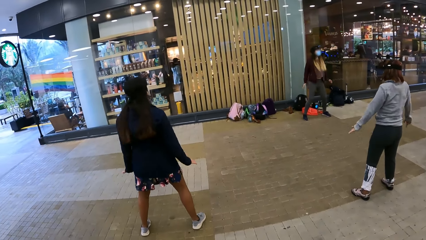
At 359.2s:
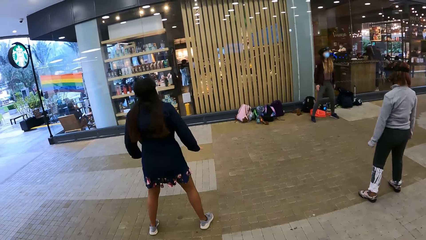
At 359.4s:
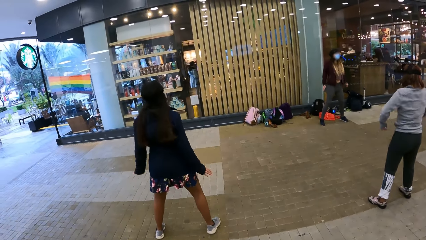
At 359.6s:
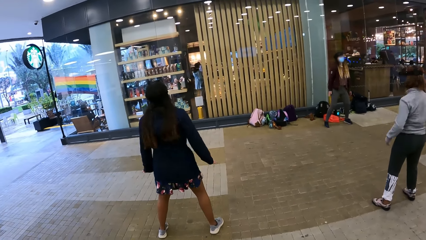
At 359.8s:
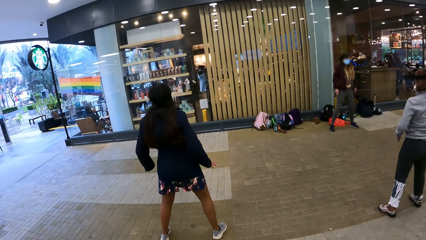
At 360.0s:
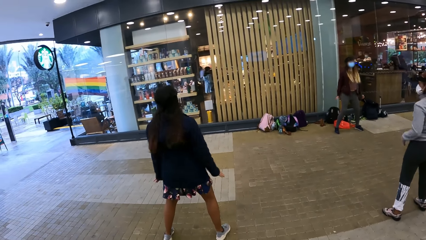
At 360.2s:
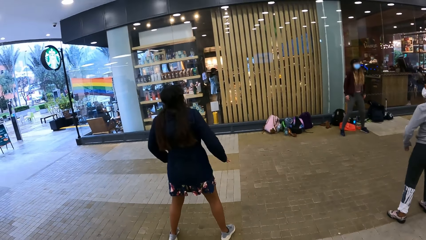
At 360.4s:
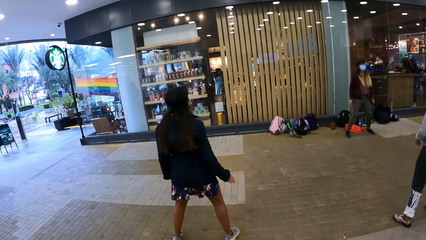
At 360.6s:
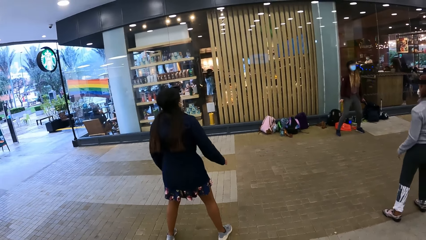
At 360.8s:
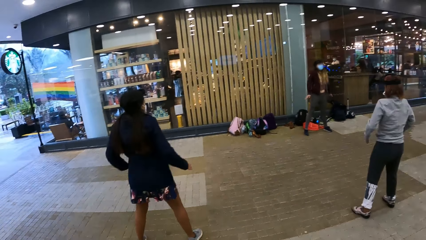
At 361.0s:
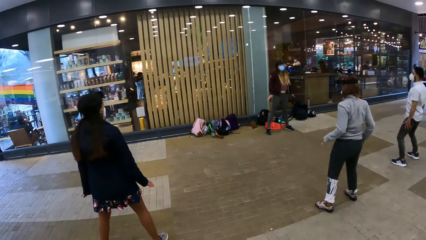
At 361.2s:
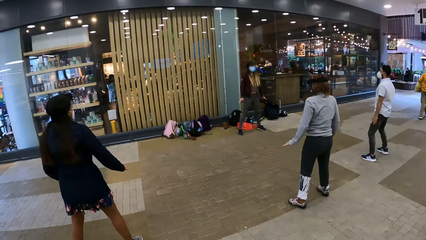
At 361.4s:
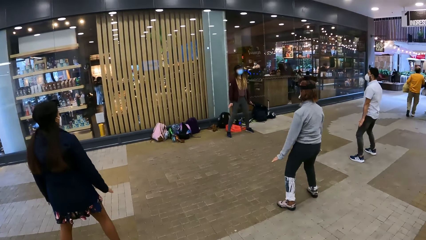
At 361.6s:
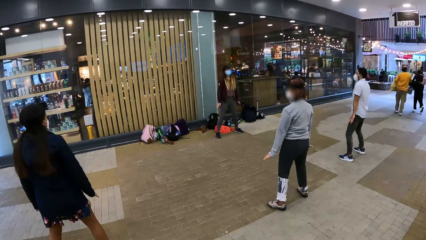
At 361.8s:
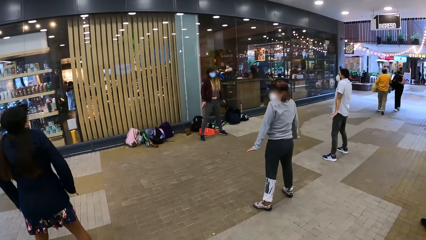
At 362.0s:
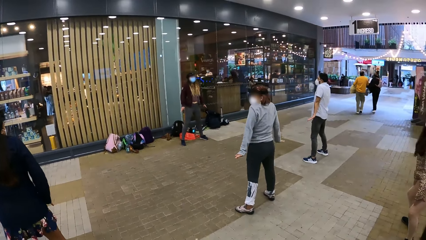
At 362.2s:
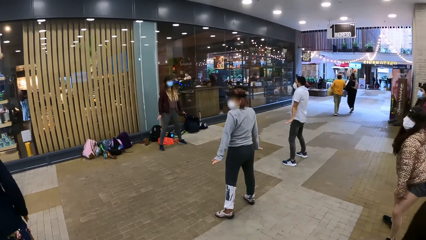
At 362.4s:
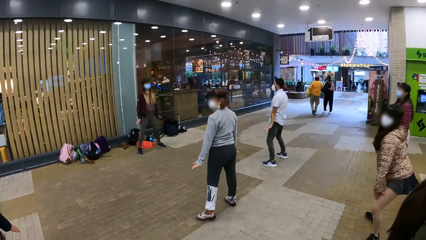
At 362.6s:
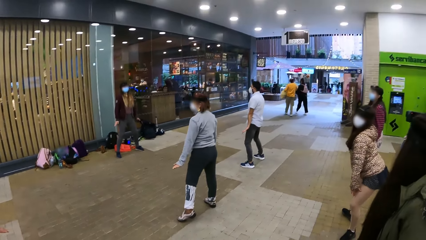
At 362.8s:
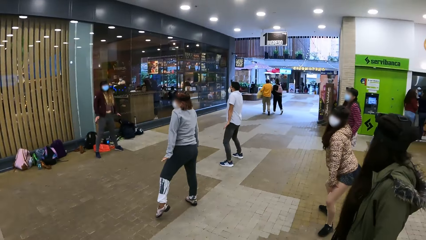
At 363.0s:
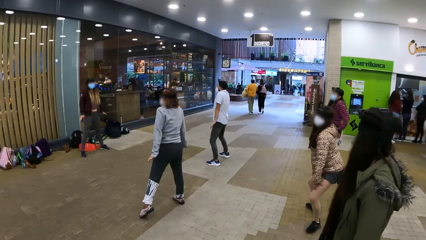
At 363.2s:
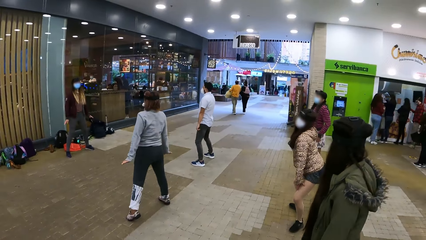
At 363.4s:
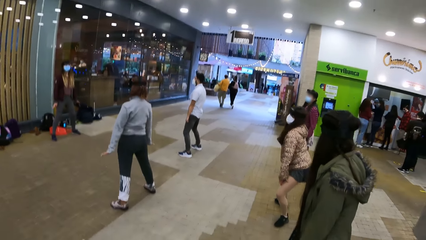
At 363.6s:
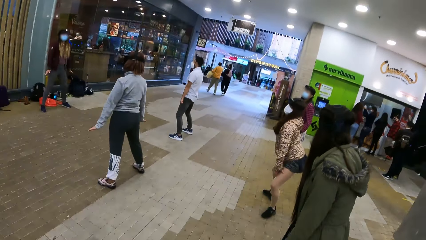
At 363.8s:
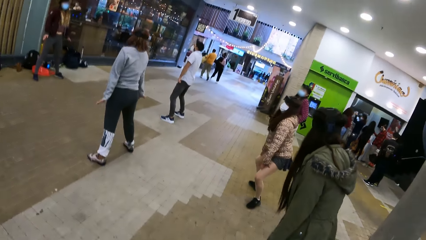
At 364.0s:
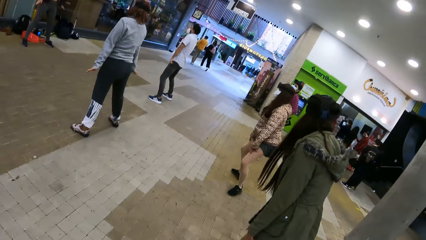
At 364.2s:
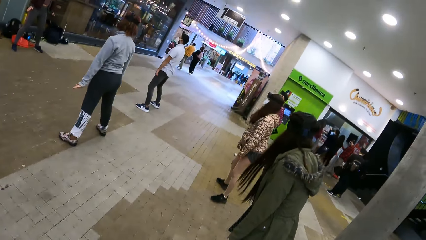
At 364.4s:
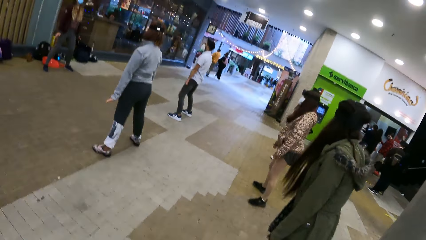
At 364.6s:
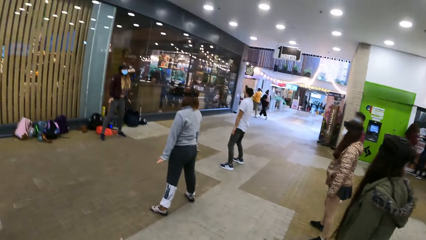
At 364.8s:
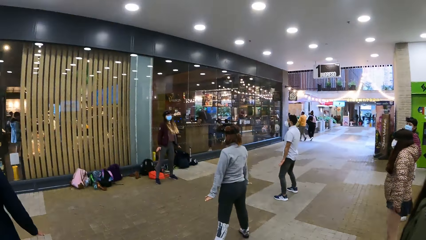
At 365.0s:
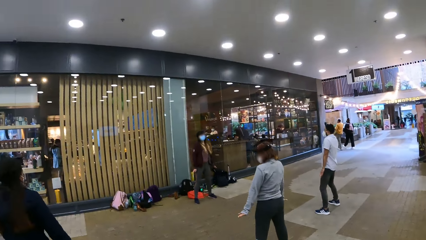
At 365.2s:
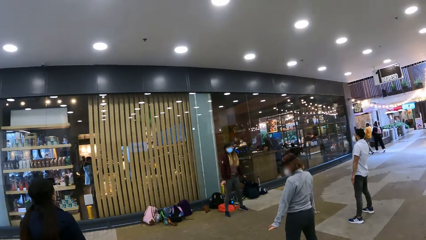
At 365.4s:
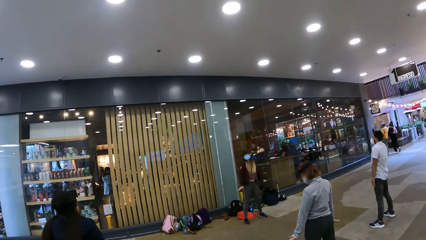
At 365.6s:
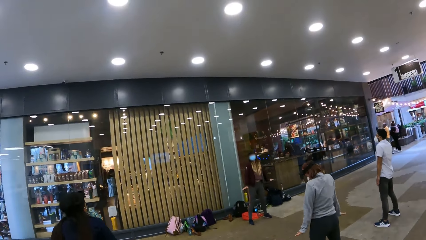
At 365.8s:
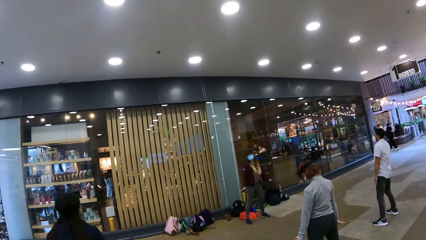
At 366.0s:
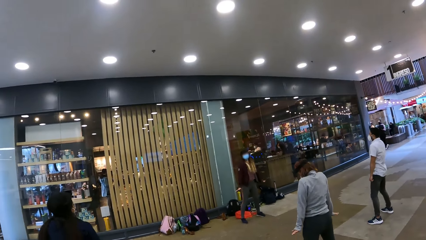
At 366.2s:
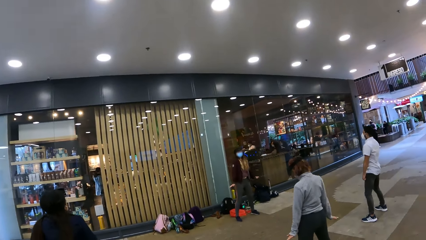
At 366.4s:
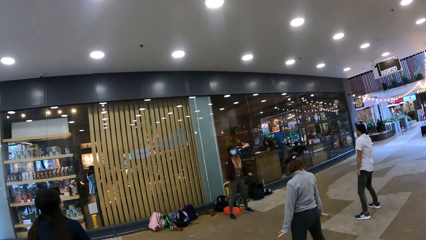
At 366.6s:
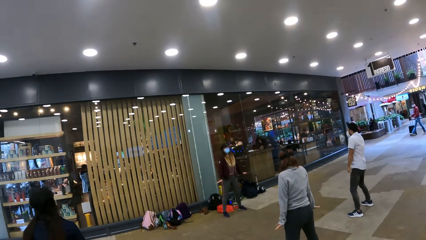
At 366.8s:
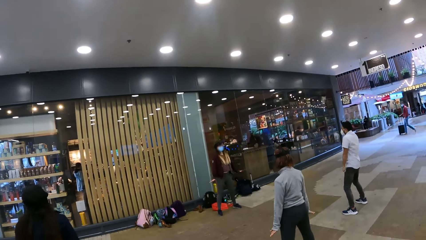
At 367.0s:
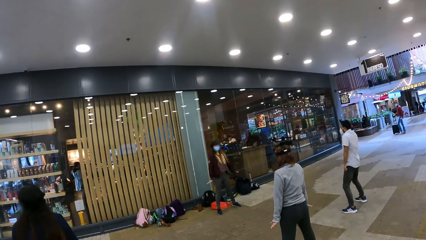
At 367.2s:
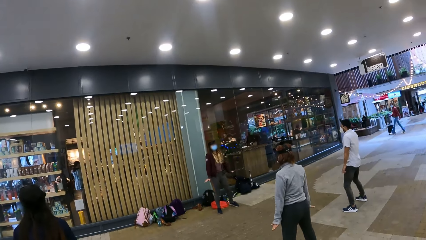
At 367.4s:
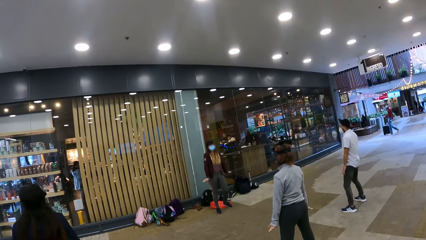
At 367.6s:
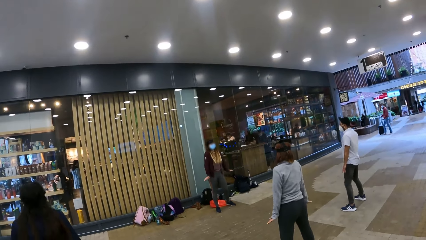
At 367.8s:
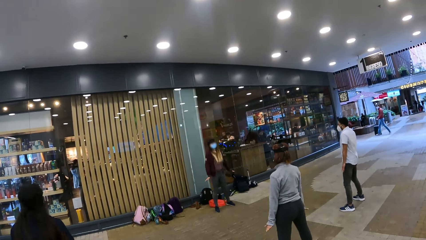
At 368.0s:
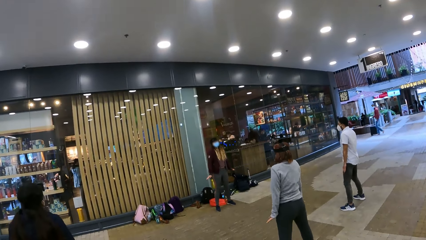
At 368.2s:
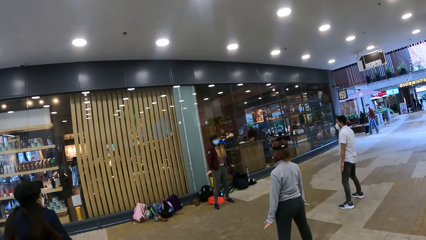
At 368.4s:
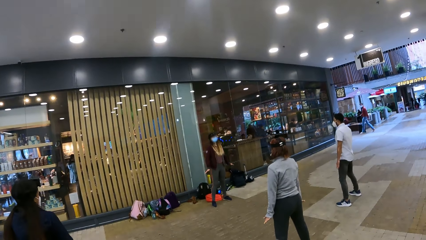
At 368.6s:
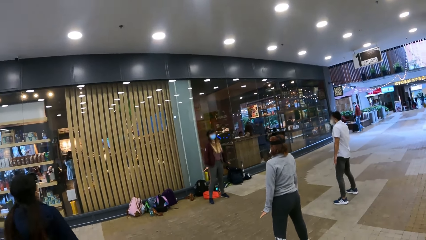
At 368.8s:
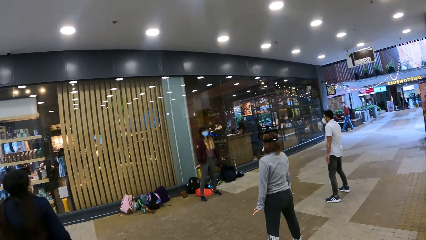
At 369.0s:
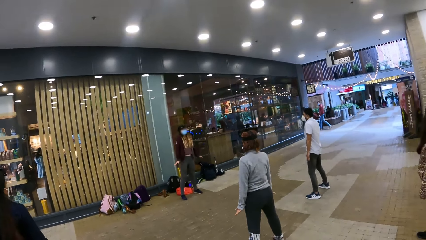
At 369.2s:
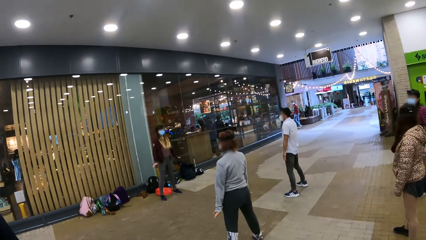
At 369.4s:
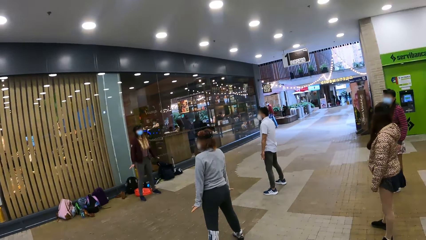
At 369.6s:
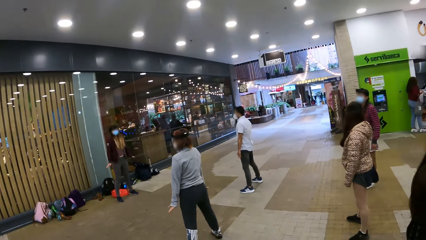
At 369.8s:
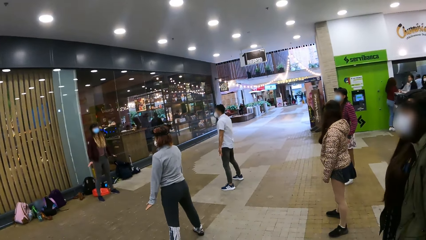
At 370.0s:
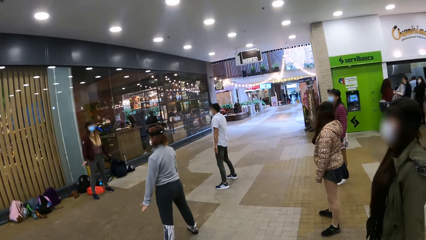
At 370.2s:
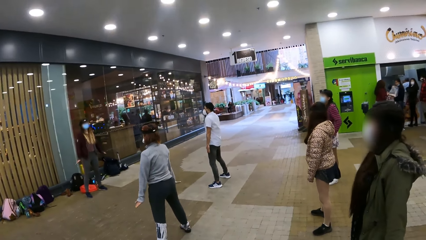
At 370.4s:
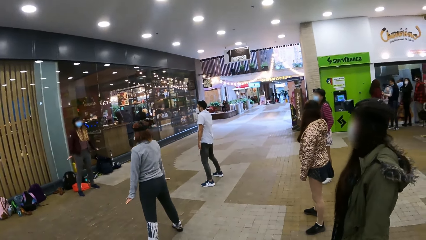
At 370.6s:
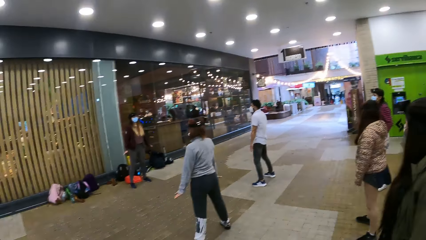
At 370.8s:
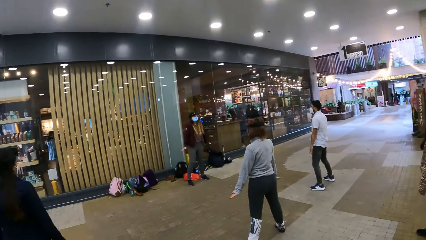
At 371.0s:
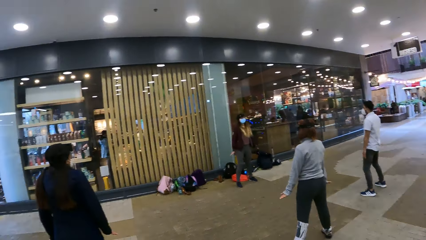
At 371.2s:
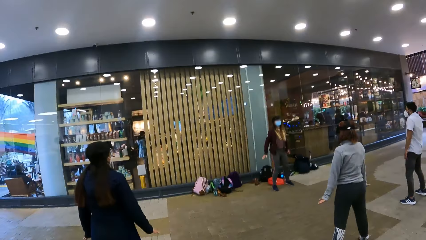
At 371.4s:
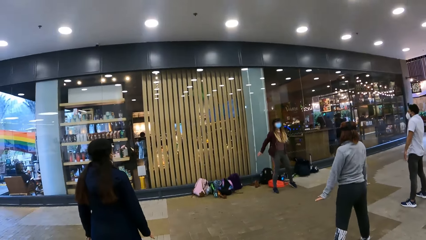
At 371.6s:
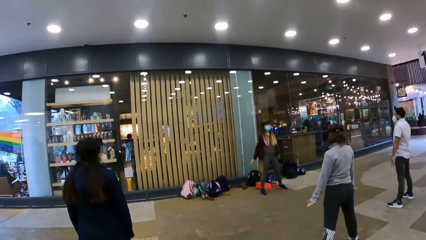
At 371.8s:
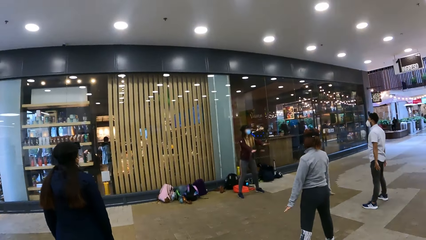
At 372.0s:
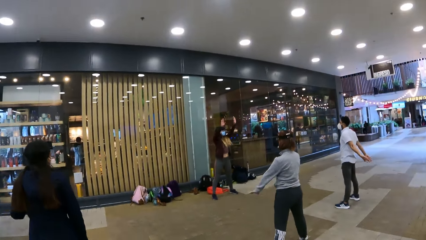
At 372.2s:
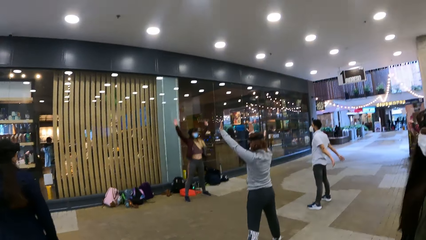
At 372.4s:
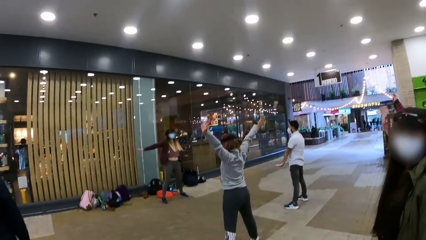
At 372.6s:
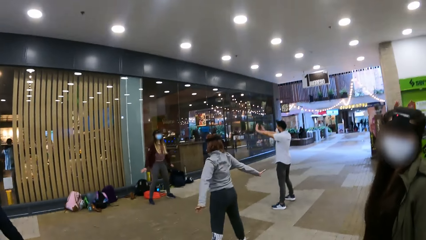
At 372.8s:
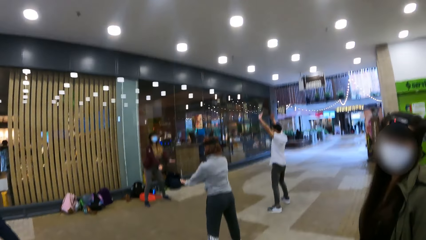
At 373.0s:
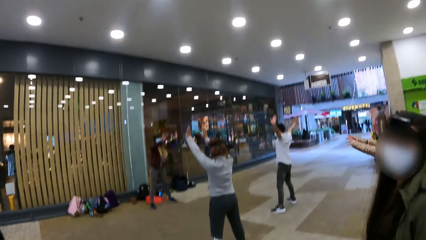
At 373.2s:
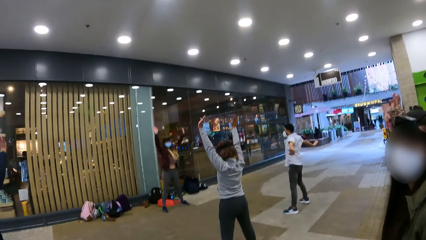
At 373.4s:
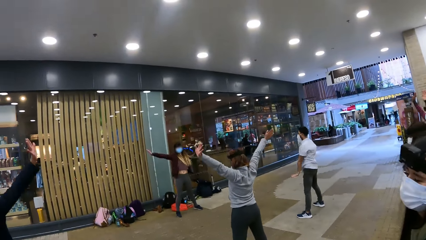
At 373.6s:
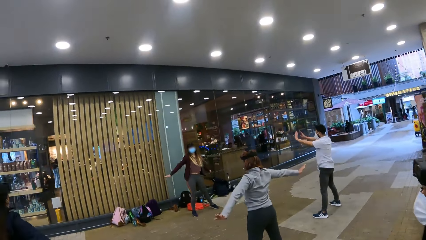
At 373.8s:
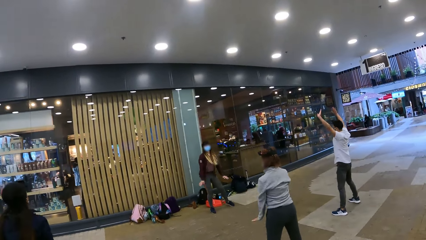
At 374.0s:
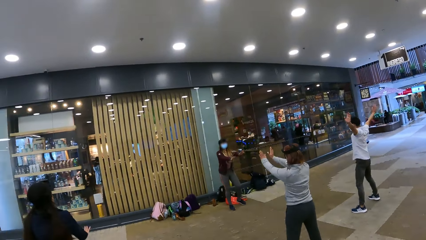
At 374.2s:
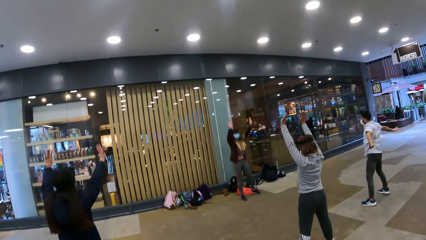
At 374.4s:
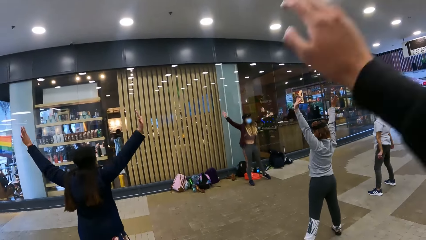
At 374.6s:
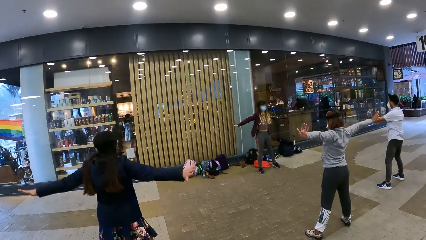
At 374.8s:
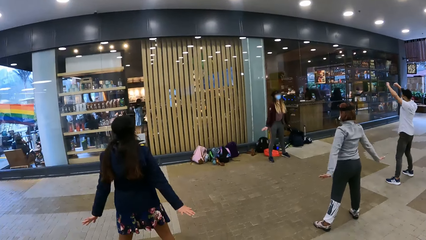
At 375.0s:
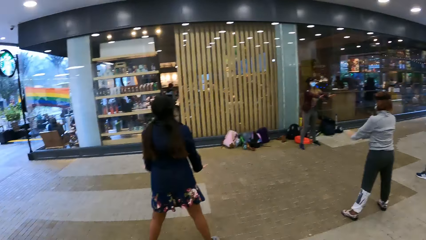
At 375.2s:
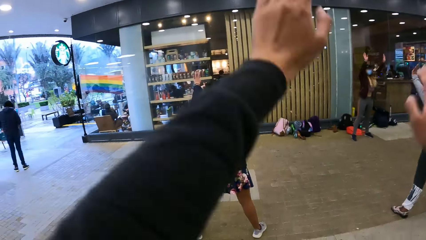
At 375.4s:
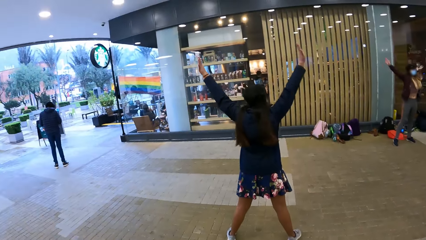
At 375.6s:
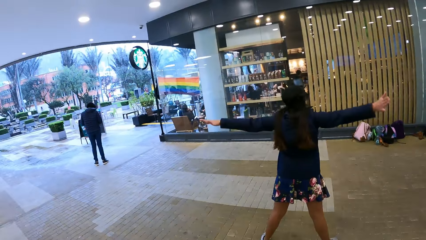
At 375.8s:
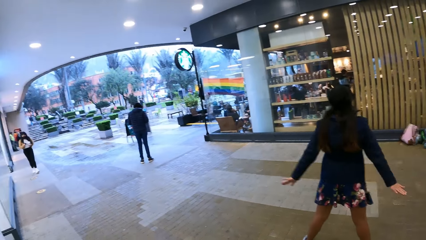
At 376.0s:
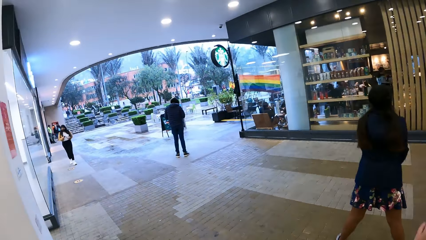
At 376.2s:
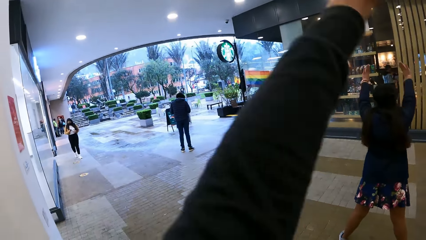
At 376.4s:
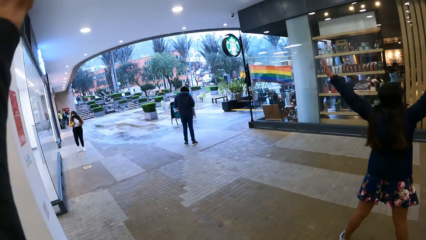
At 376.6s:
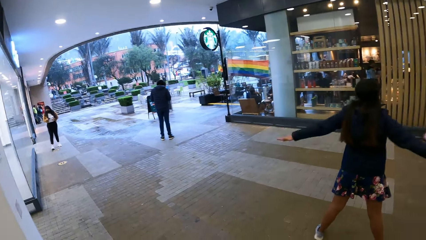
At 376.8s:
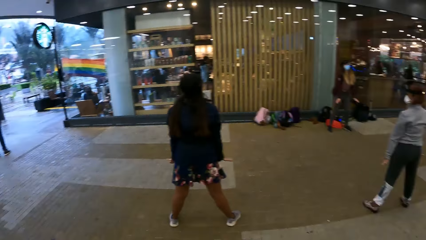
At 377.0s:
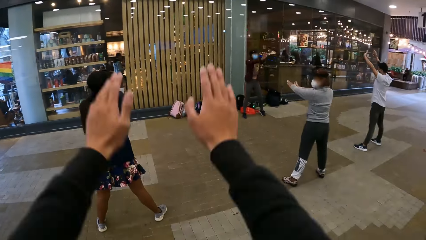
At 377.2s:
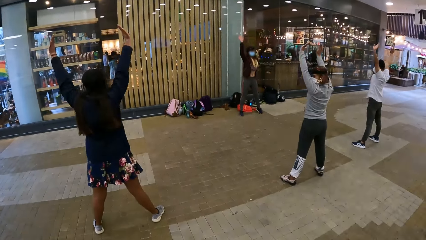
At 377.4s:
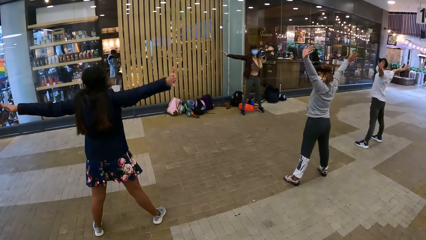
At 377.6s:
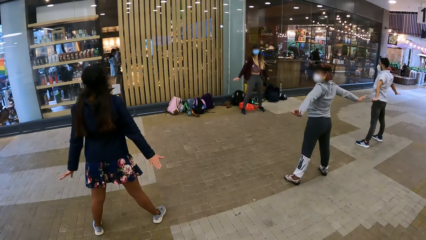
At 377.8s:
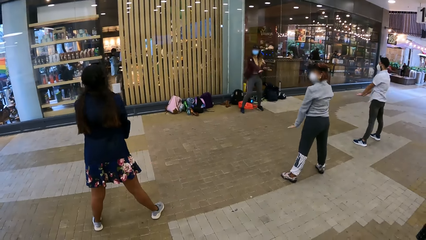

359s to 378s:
The camera wearer looks sideways. He looks up. He looks sideways. He stretches his hands.
